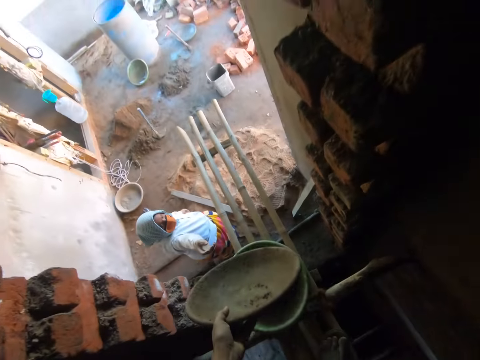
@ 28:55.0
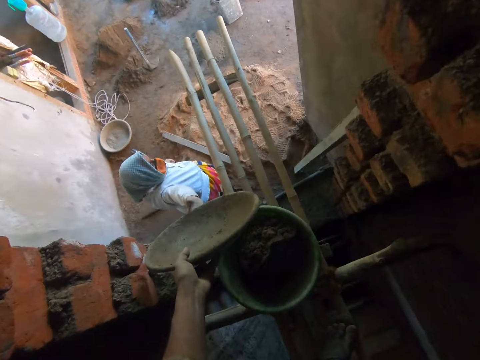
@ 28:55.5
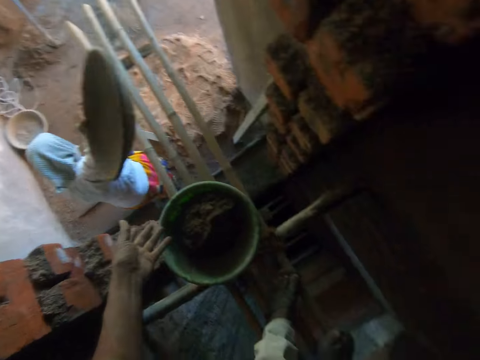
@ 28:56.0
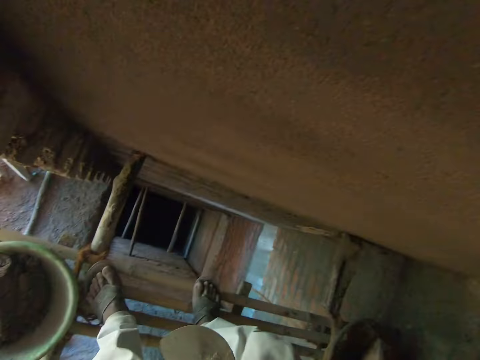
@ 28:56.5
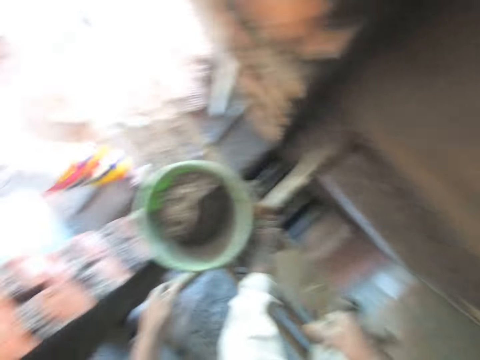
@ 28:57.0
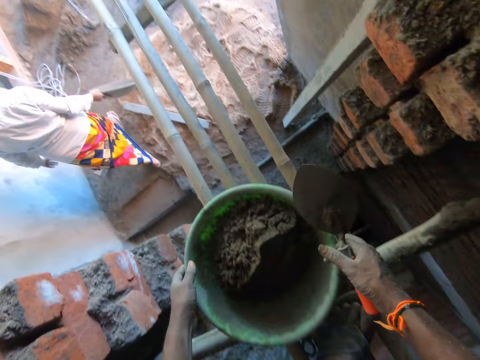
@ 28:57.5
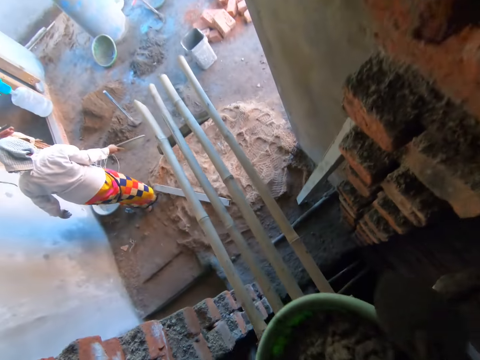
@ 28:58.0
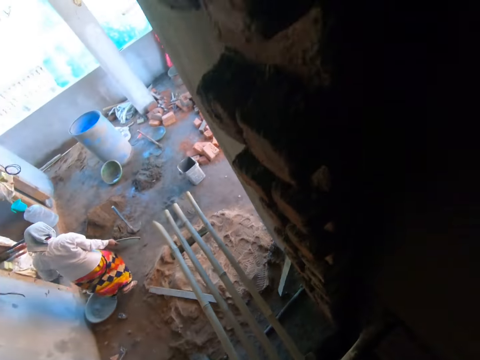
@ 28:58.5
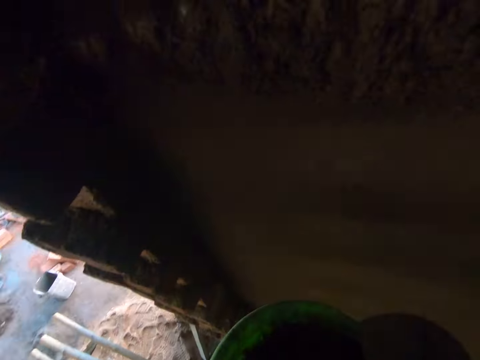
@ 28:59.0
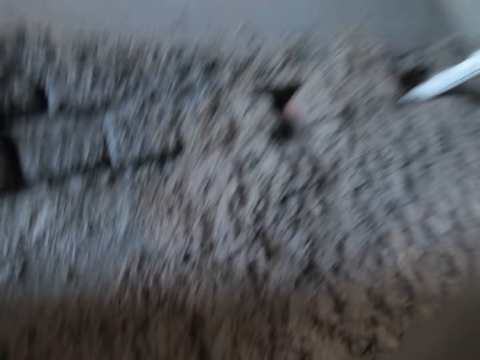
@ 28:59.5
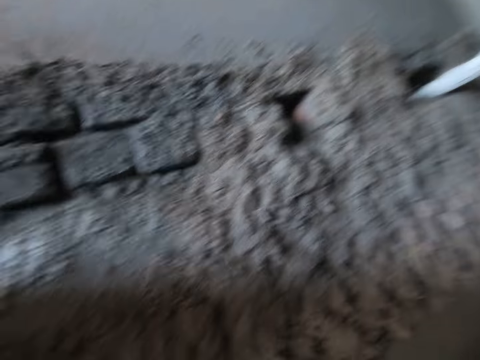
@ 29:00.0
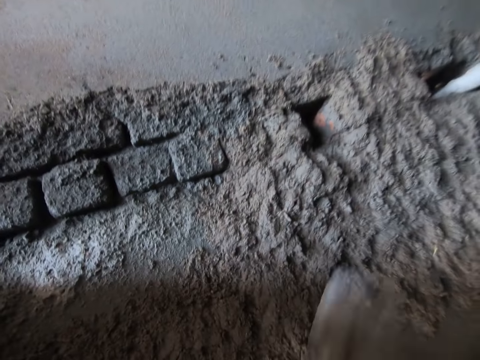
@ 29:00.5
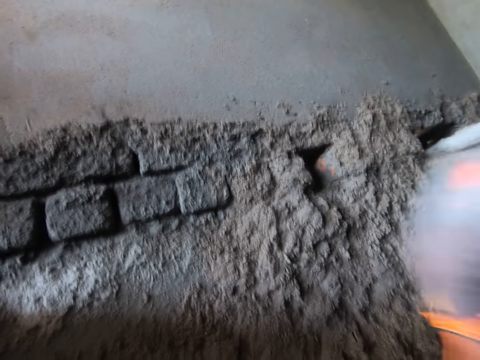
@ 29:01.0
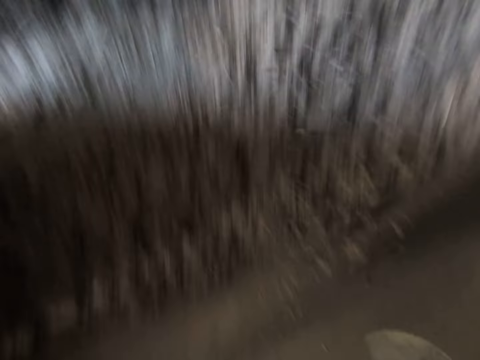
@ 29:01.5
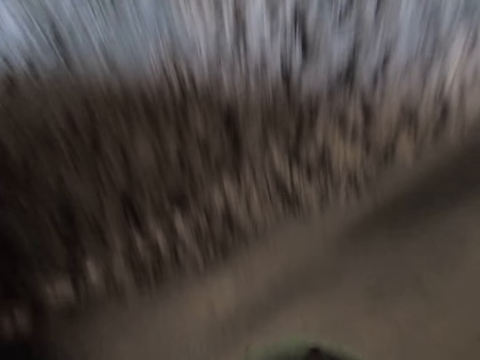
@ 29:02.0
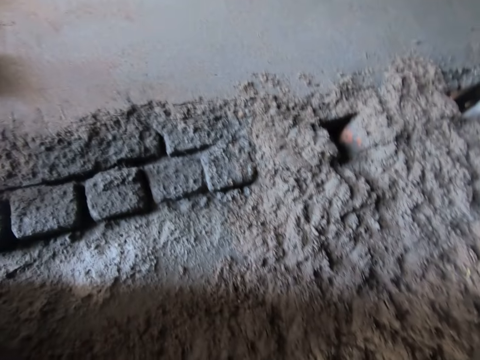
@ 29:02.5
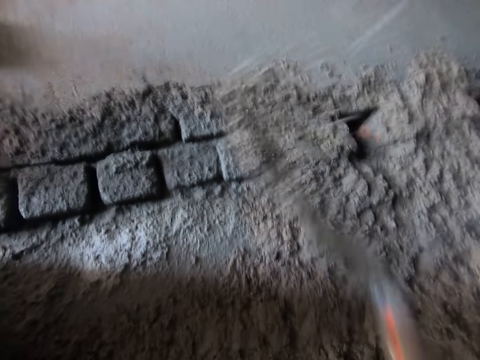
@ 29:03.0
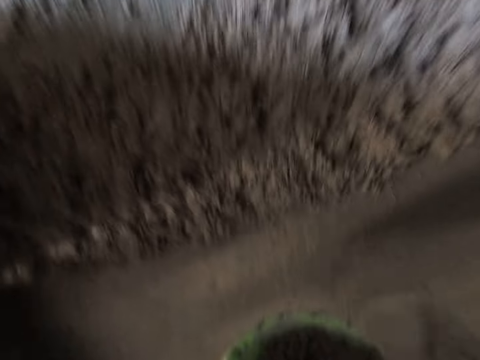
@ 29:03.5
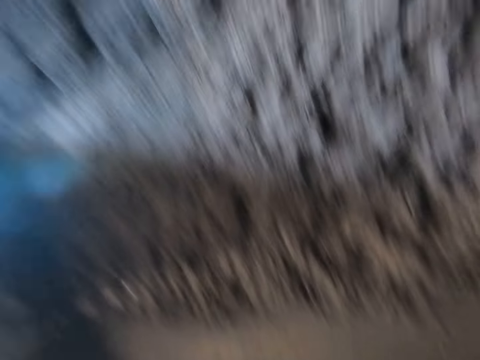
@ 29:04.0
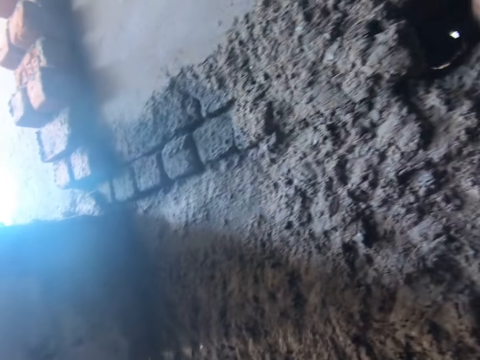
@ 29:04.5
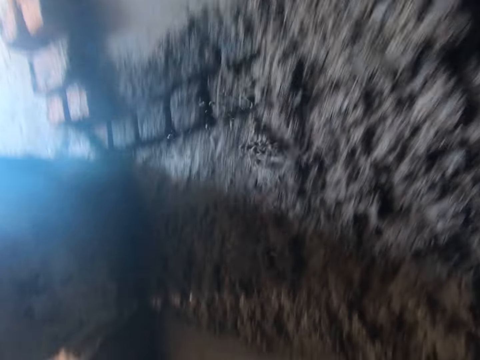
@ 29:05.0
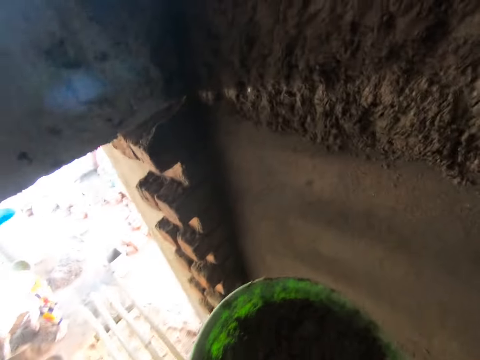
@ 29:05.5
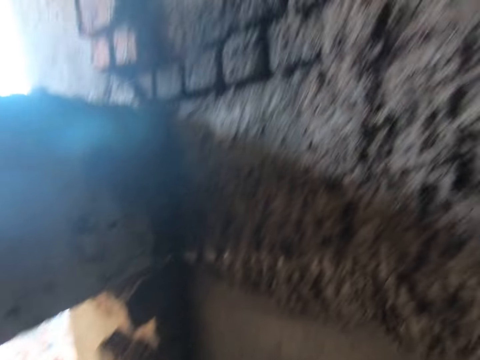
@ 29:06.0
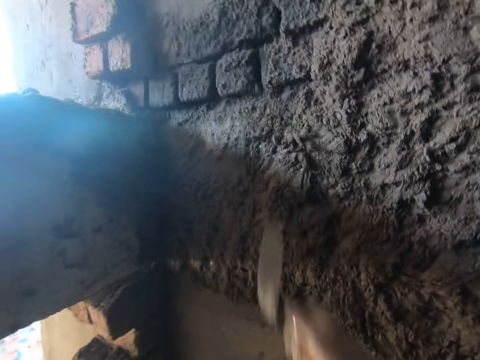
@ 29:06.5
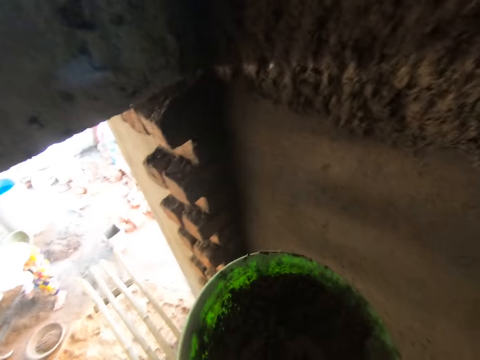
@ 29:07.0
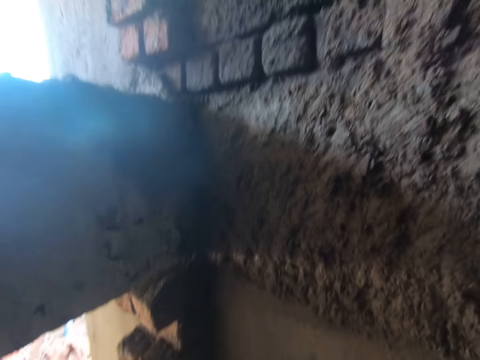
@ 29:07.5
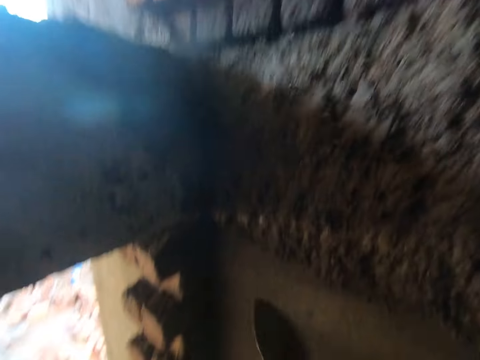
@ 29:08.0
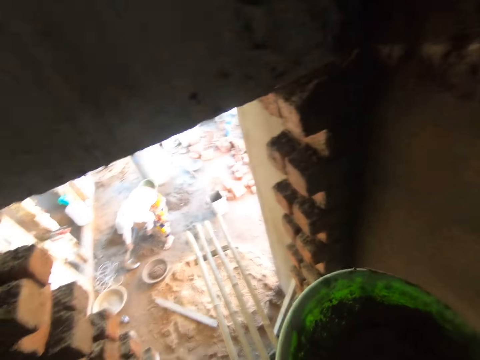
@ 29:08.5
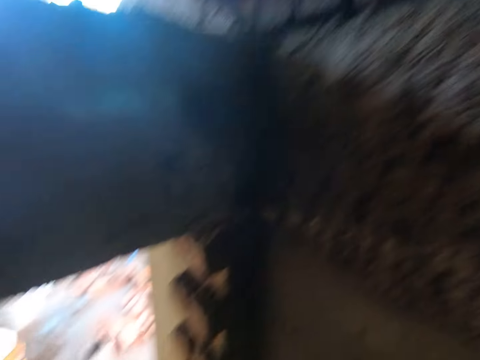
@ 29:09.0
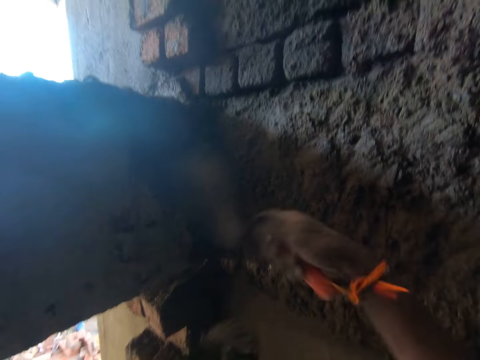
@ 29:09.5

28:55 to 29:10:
The camera wearer passes the bowl in his left hand to a woman. He carries a bowl full of concrete from the floor with both hands. He makes a step. He scoops the concrete with a trowel from the bowl or container. He pours some mortar on the wall with the trowel in his right hand. He scoops the concrete with the trowel from the container. He pours some mortar on the wall with the trowel in his right hand. He takes some mortar from the bowl in his left hand with the trowel in his right hand and pours the mortar on the wall with the trowel in his right hand. He takes some mortar from the bowl in his left hand with the trowel in his right hand and pours the mortar on the wall with the trowel in his right hand. He takes some mortar from the bowl in his left hand with the trowel in his right hand and pours the mortar on the wall with the trowel in his right hand. He takes some mortar from the bowl in his left hand with the trowel in his right hand.

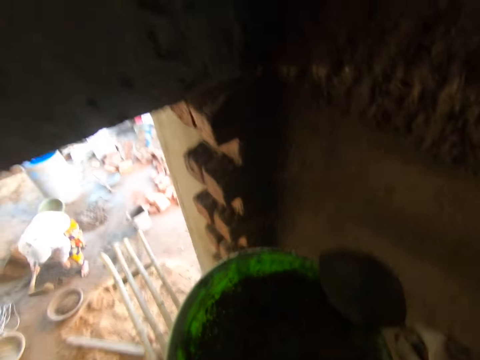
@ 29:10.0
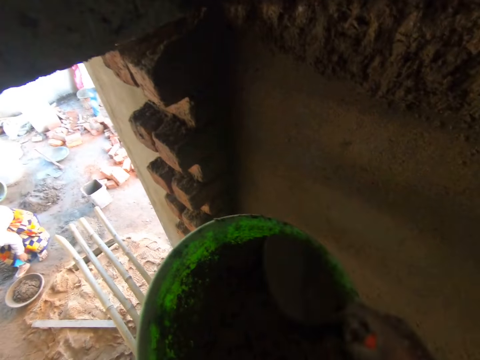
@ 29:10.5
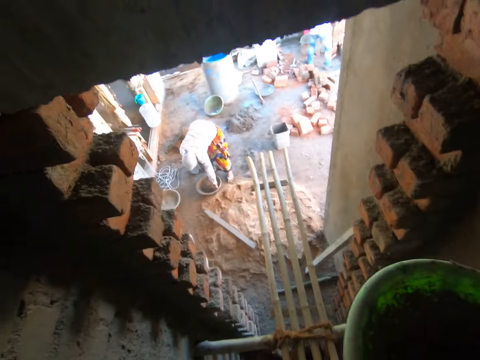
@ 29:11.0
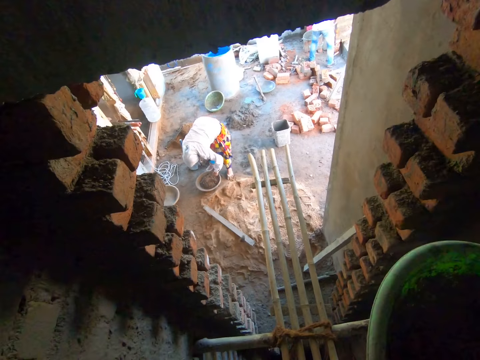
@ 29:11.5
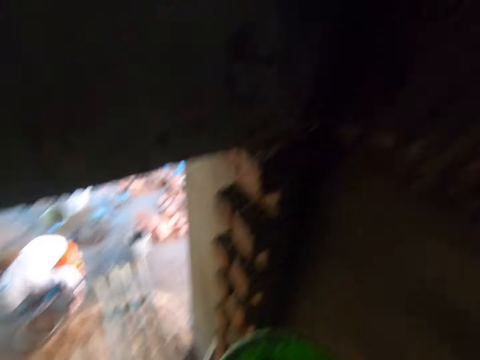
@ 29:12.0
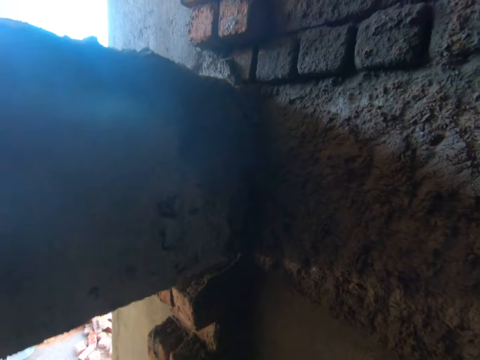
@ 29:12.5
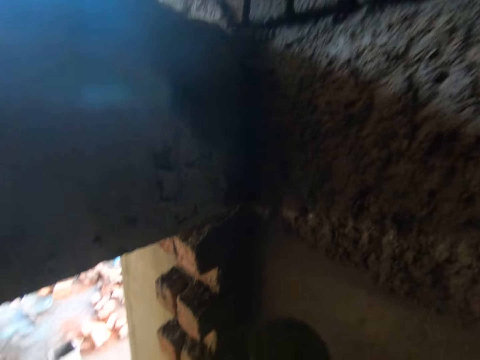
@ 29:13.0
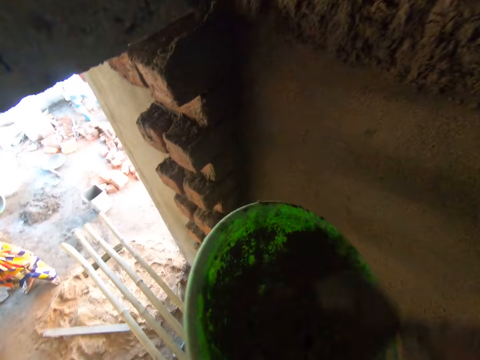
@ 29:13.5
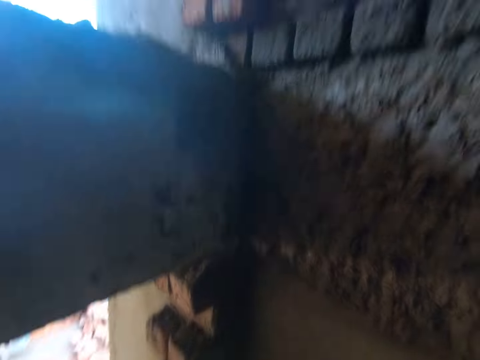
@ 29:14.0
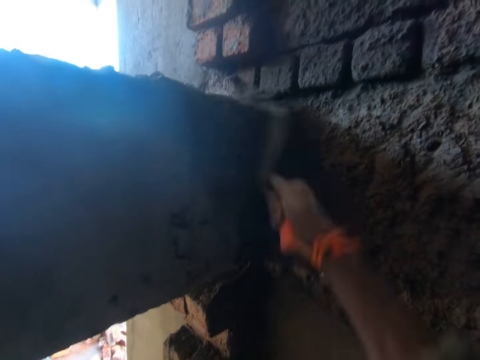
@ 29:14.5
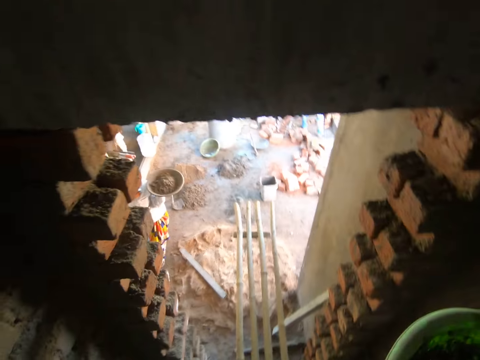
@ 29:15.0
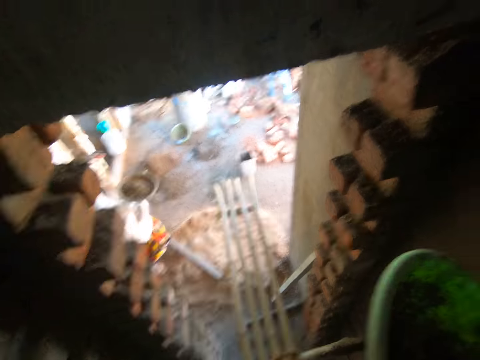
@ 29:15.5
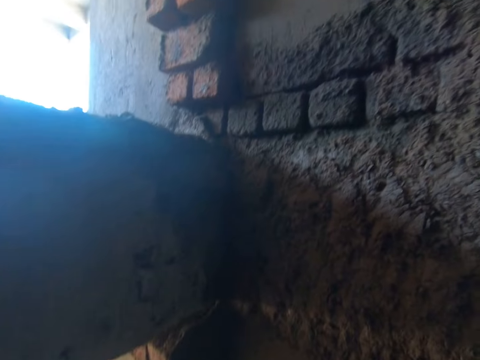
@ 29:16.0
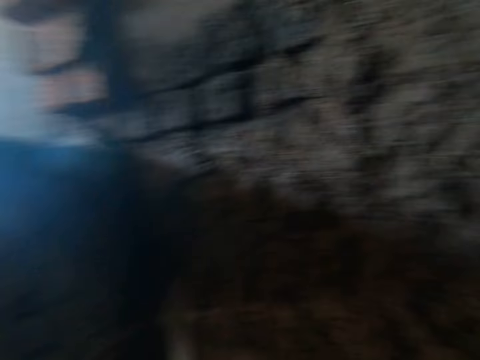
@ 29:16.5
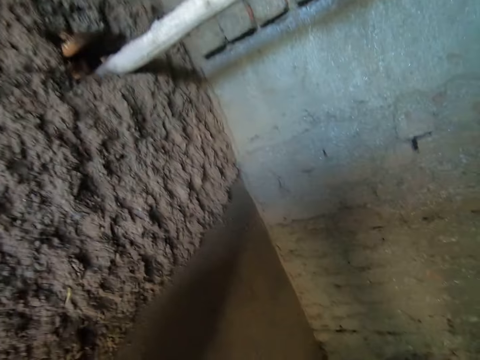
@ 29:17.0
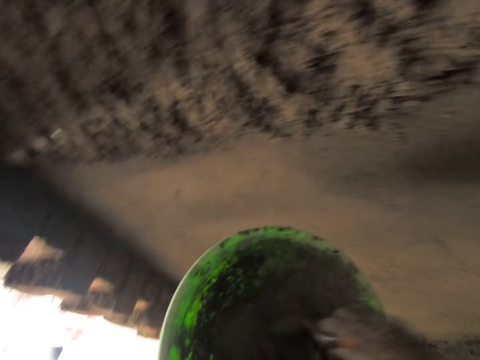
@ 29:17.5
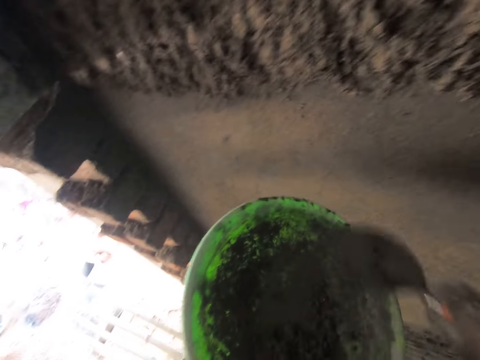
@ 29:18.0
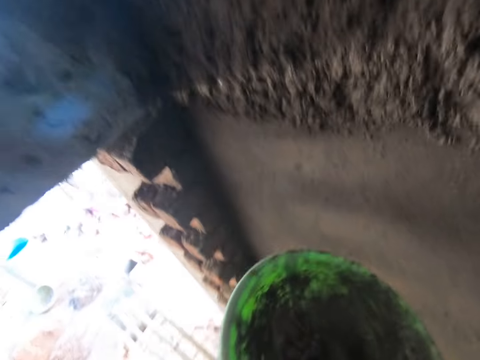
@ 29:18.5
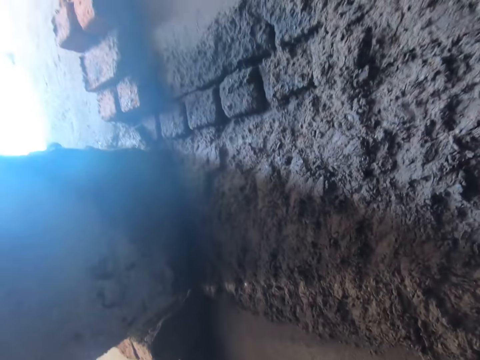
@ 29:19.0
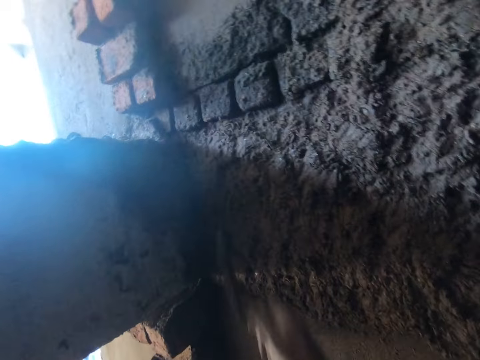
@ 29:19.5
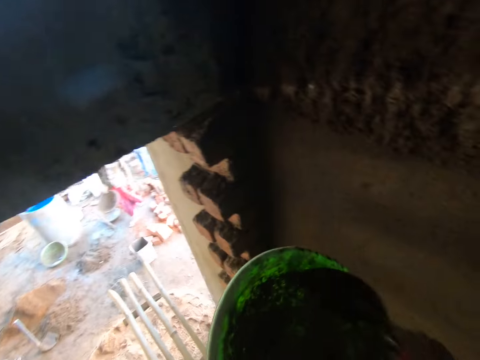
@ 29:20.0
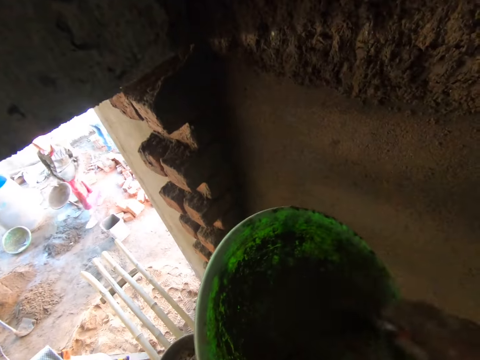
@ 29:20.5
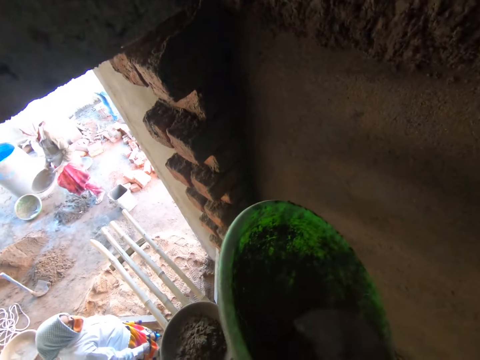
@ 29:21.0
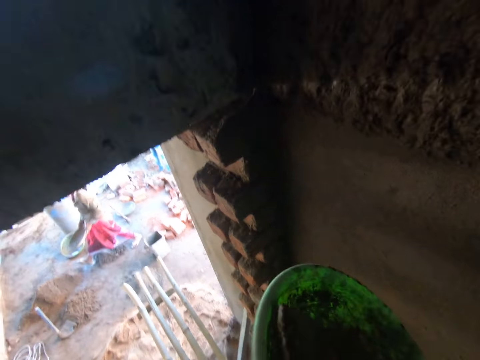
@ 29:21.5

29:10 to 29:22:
The camera wearer pours the mortar on the wall with the trowel in his right hand. He removes the stone from the container. He takes some mortar from the bowl in his left hand with the trowel in his right hand and pours the mortar on the wall with the trowel in his right hand. He takes some mortar from the bowl in his left hand with the trowel in his right hand and pours the mortar on the wall with the trowel in his right hand. He takes some mortar from the bowl in his left hand with the trowel in his right hand and pours the mortar on the wall with the trowel in his right hand. He takes some mortar from the bowl in his left hand with the trowel in his right hand and pours the mortar on the wall with the trowel in his right hand. He takes some mortar from the bowl in his left hand with the trowel in his right hand.
